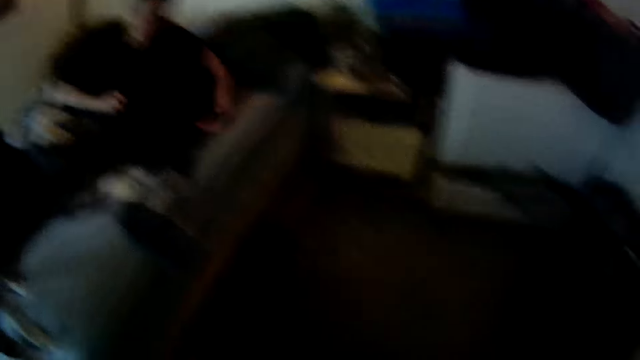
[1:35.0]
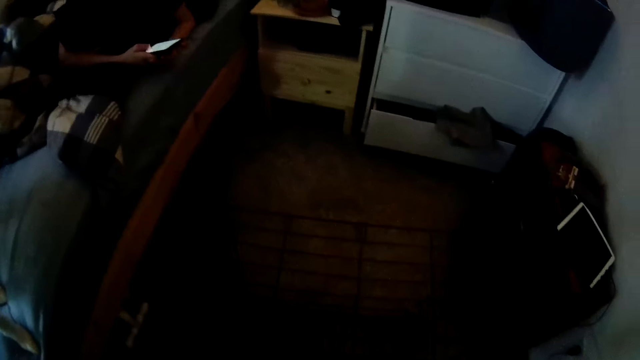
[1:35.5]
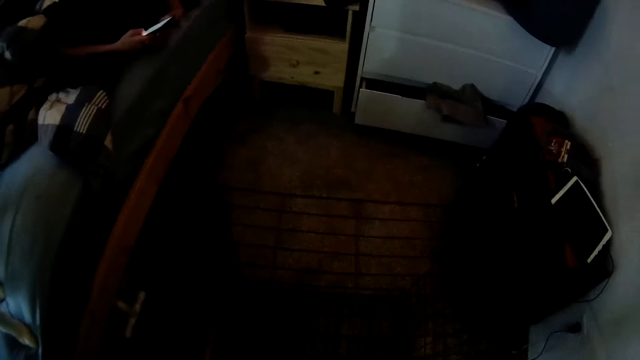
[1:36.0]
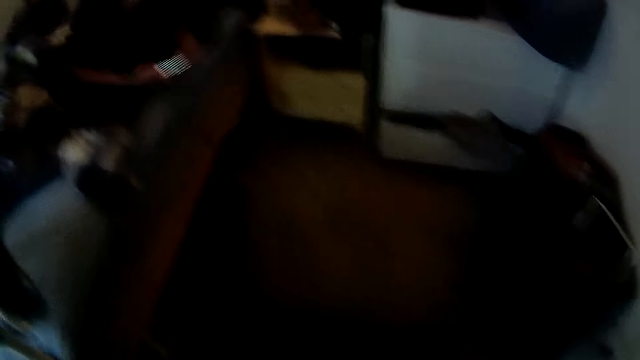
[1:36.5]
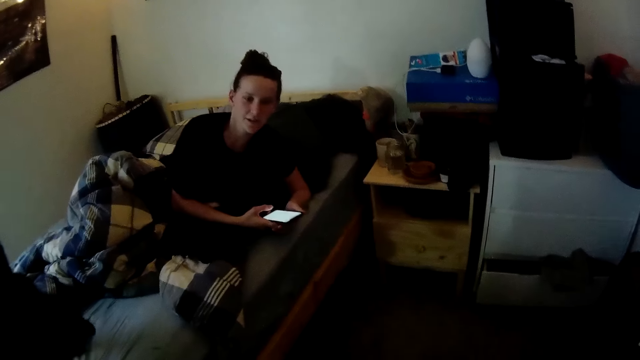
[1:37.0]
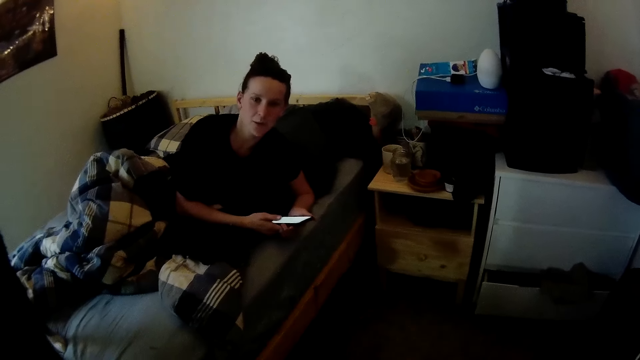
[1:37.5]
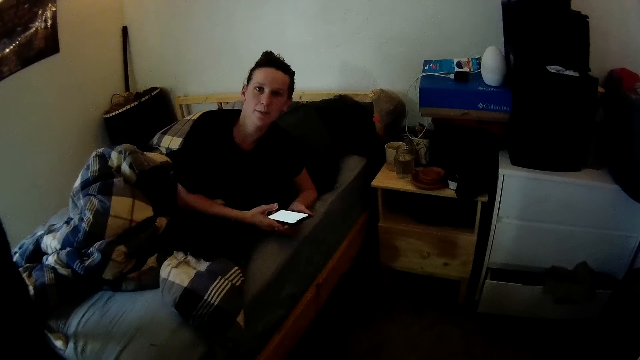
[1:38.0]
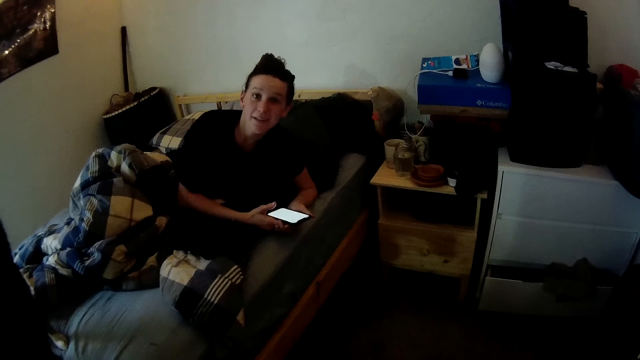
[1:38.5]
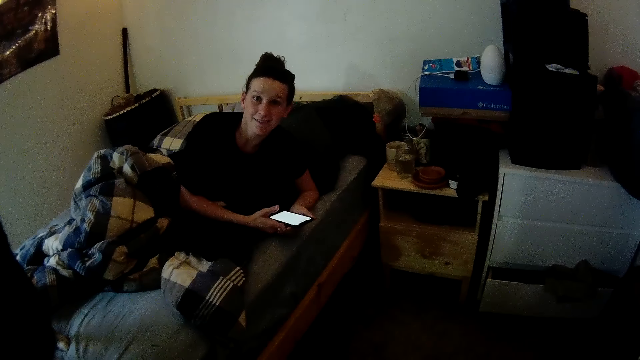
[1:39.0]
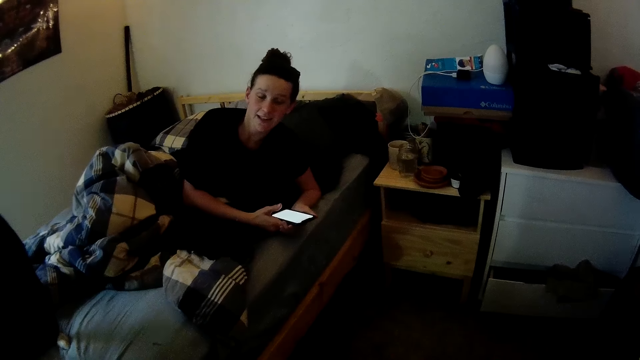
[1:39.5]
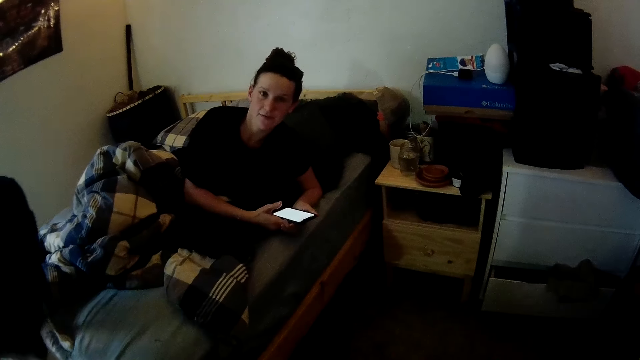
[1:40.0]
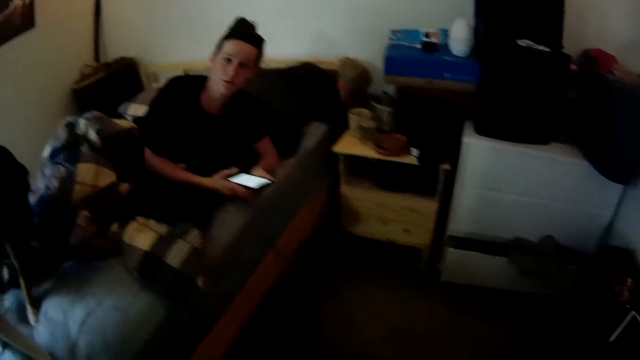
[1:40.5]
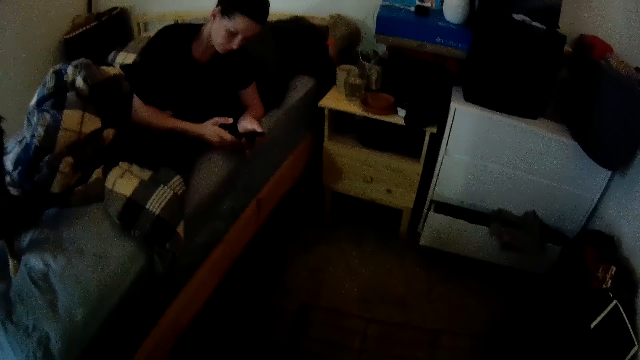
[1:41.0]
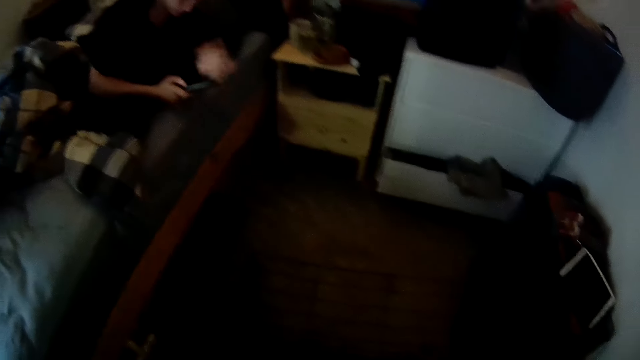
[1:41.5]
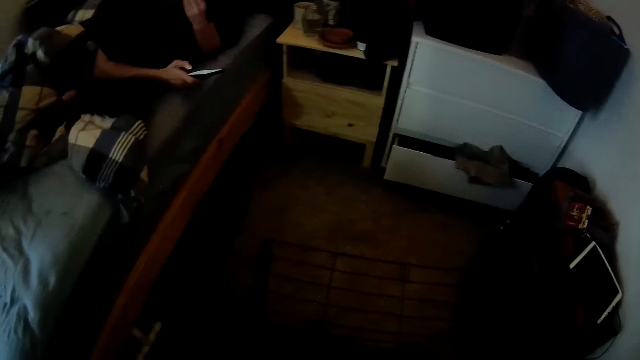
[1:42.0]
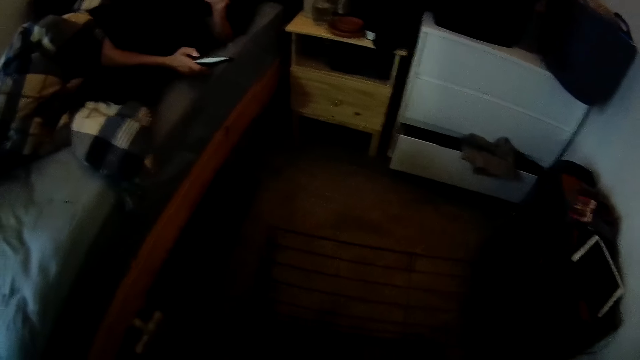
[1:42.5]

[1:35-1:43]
A woman leans on the bed. The camera wearer interacts with the woman.

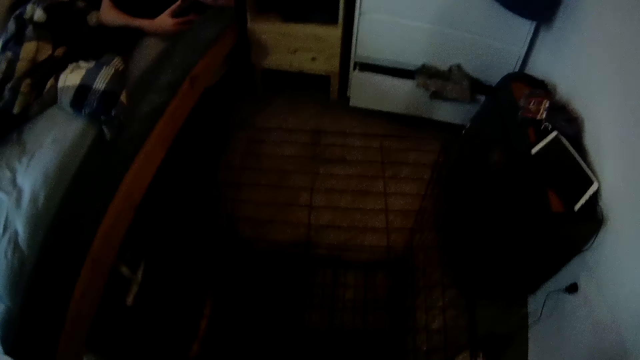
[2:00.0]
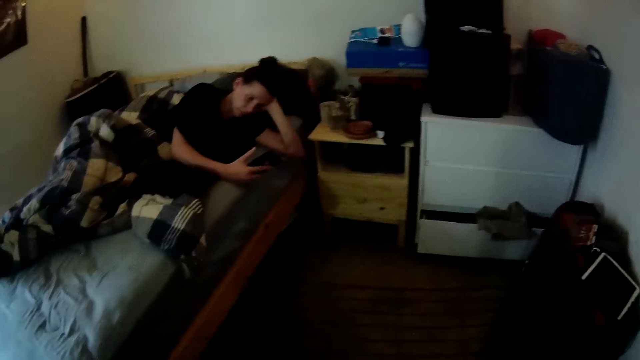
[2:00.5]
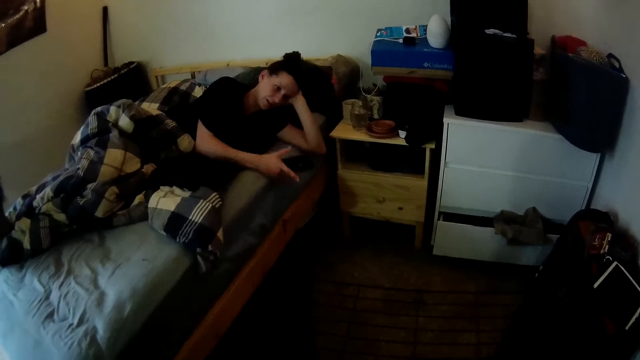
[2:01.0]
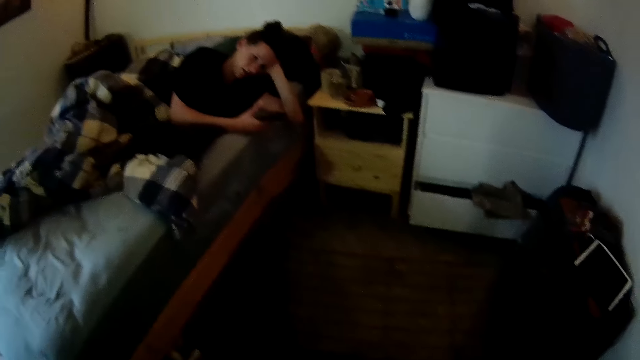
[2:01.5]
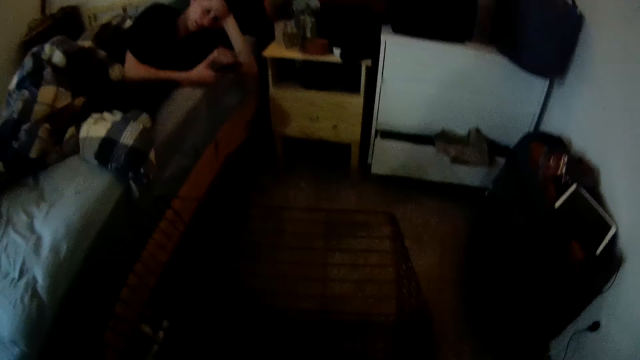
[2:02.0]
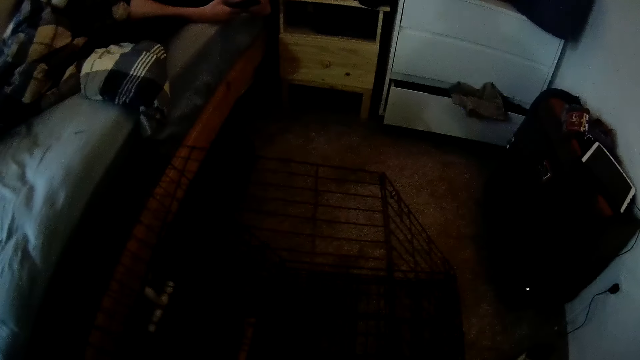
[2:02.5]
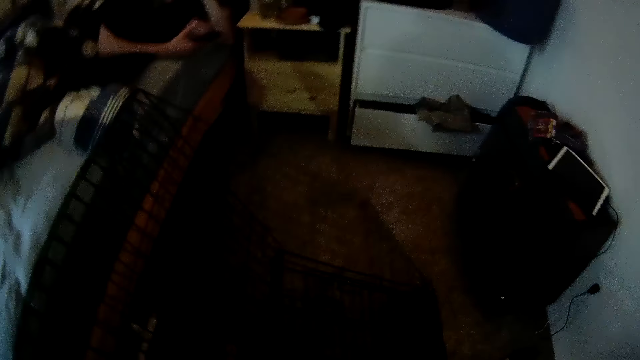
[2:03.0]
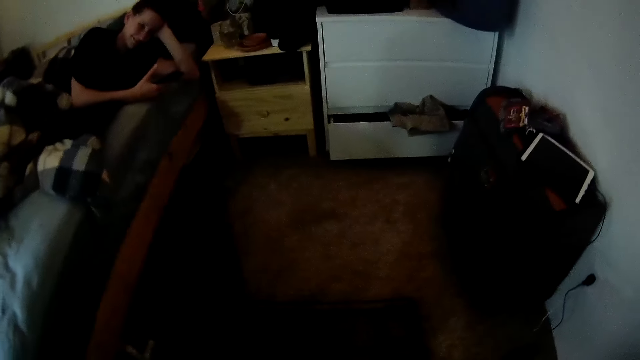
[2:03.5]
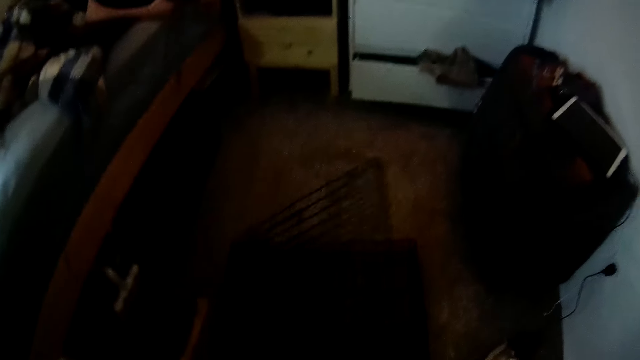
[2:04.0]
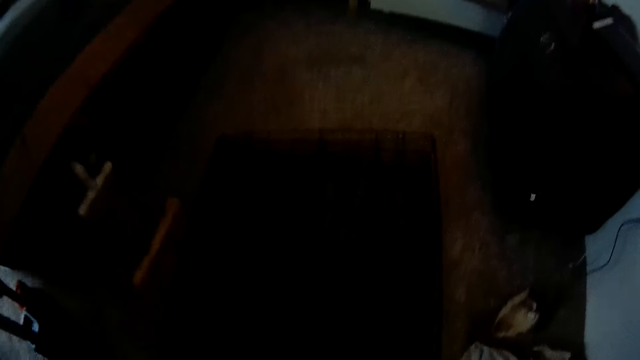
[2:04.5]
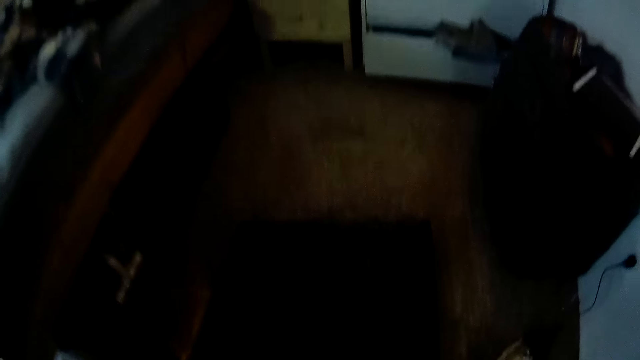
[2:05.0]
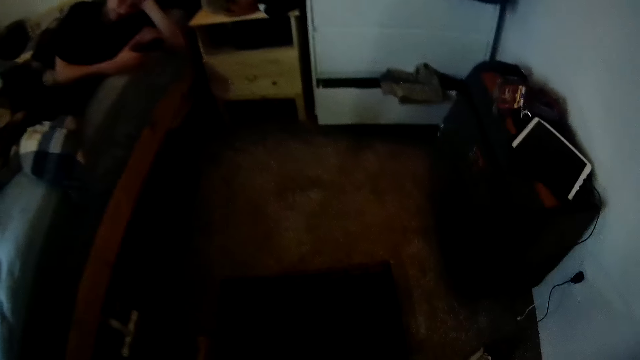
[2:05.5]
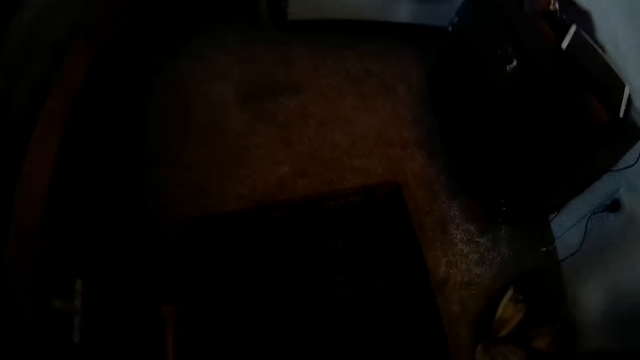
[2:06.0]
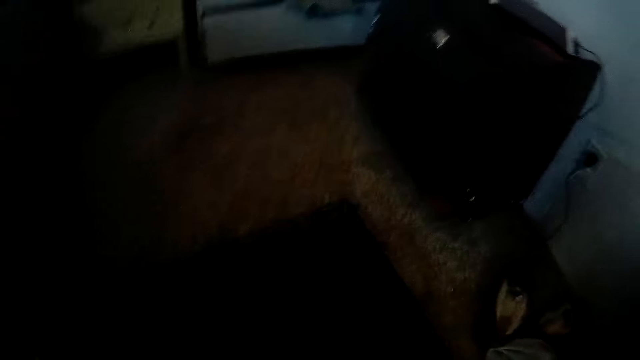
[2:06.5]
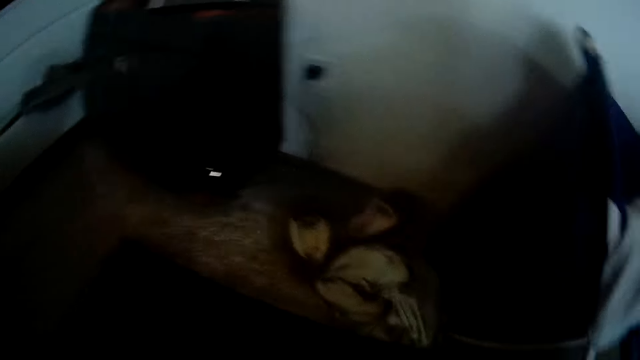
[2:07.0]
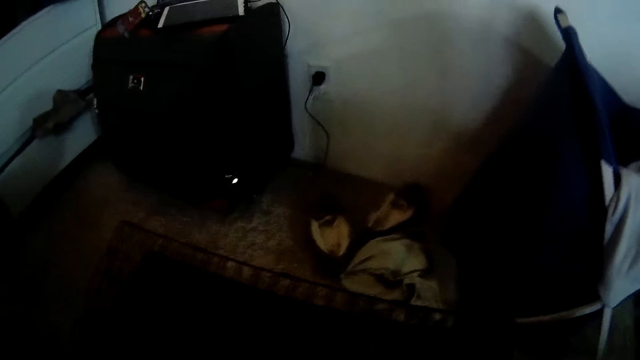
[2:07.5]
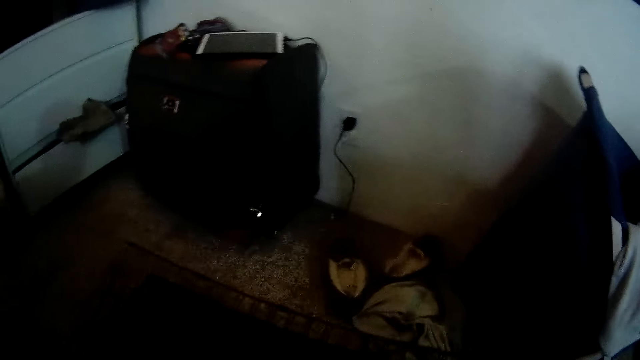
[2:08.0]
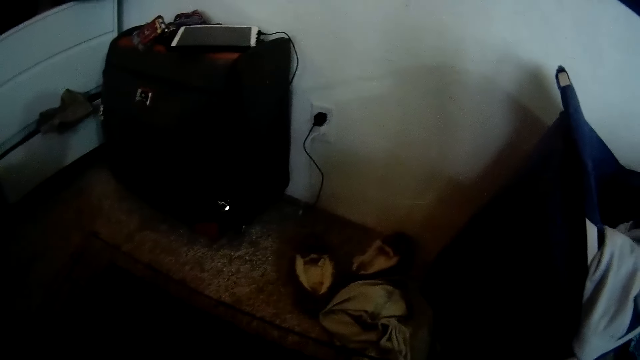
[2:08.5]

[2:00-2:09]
The camera wearer collapses the cage. They pick up the cage from the floor.

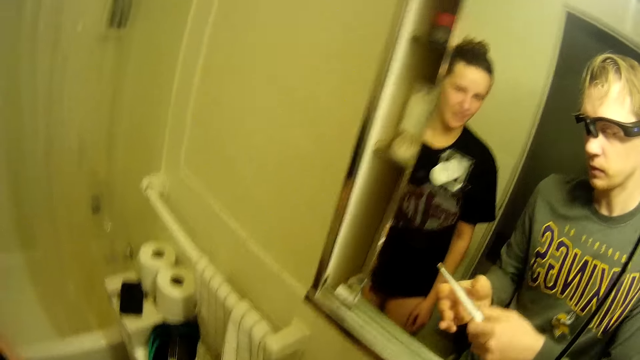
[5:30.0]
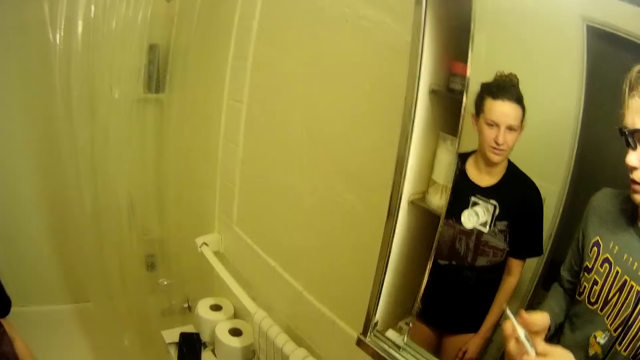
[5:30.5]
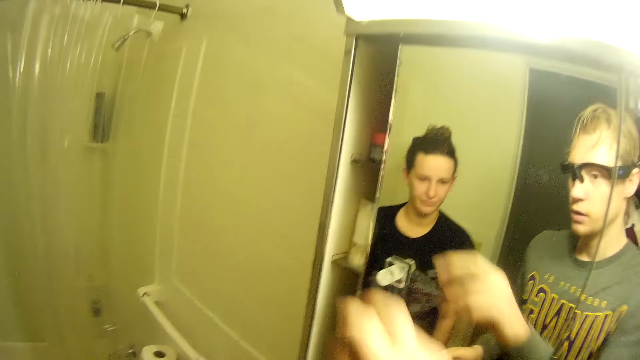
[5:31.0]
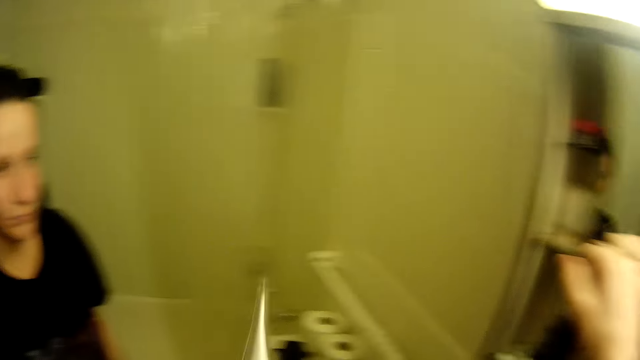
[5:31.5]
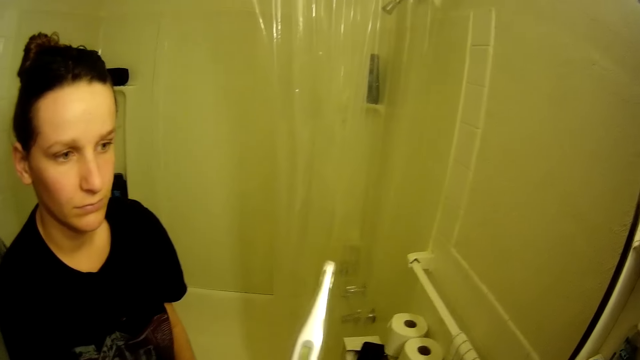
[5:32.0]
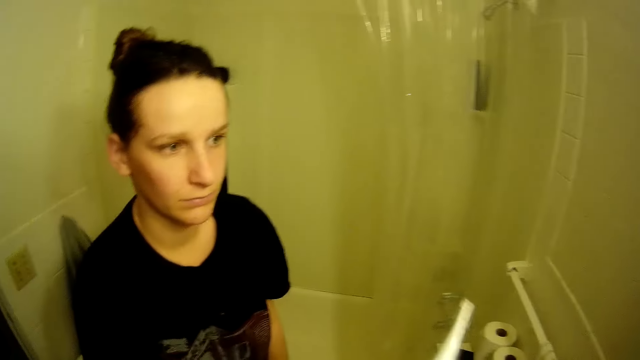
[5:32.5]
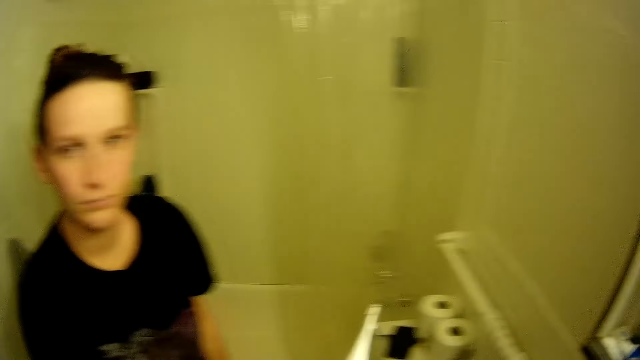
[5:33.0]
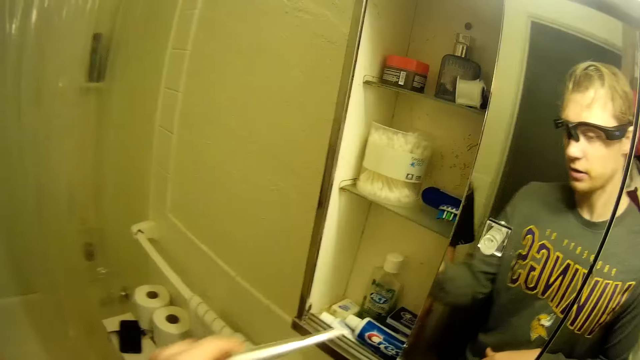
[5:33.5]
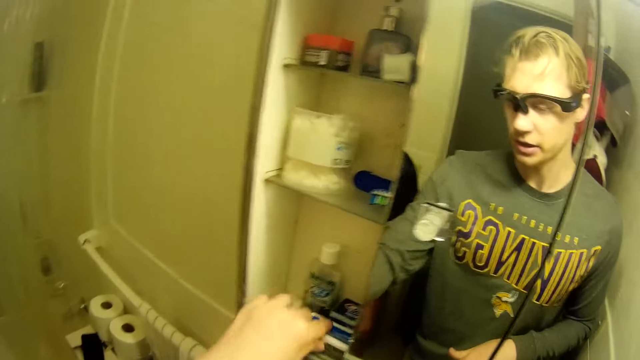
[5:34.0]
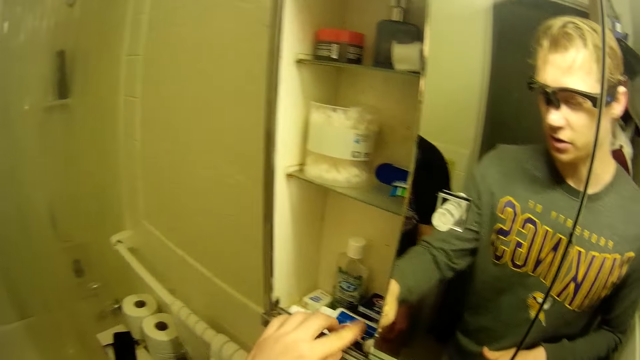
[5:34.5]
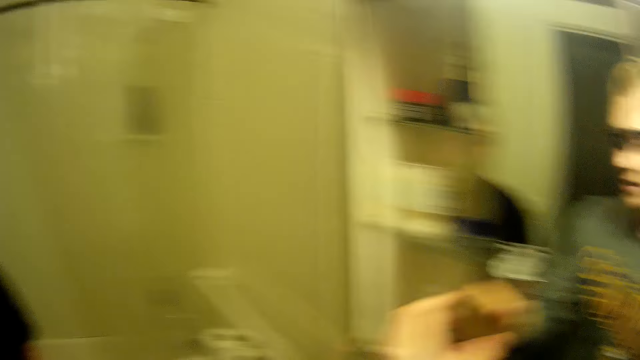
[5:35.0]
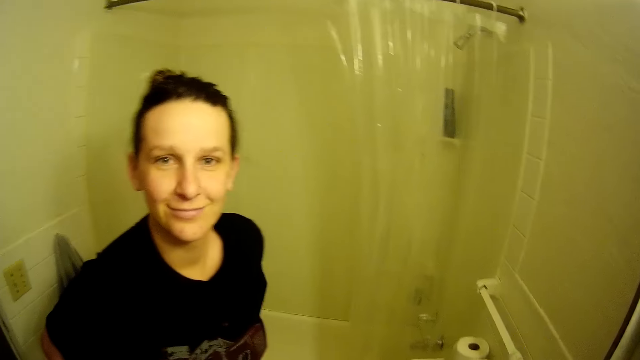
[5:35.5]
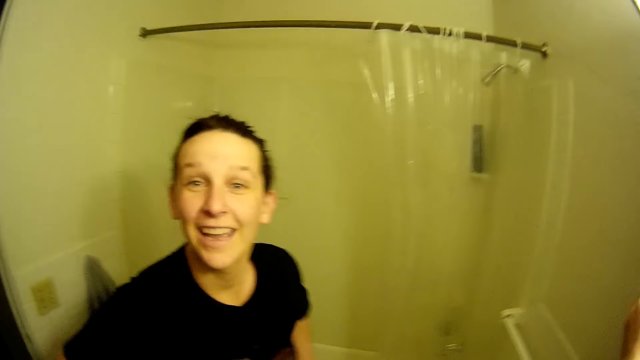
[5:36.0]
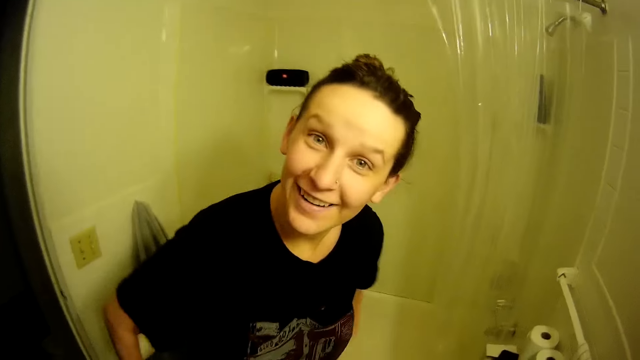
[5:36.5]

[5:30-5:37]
The camera wearer opens the cupboard with his right hand. A person looks at the thermometer. The camera wearer drops the thermostat in the cupboard. He returns the thermometer. He closes the cupboard. The person smiles at the camera wearer.
